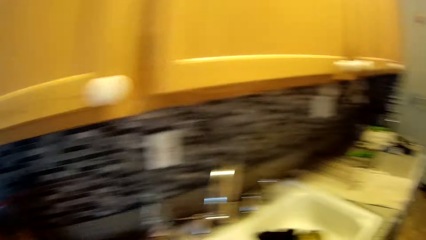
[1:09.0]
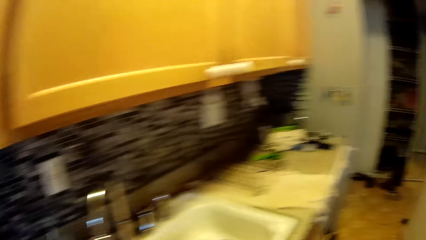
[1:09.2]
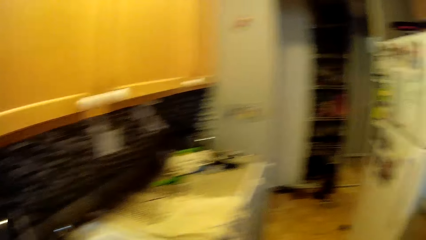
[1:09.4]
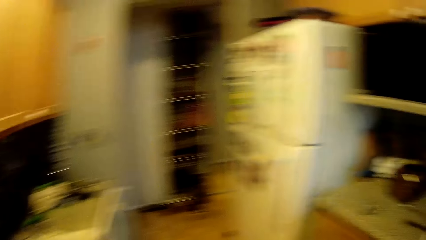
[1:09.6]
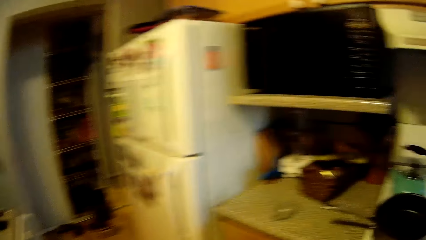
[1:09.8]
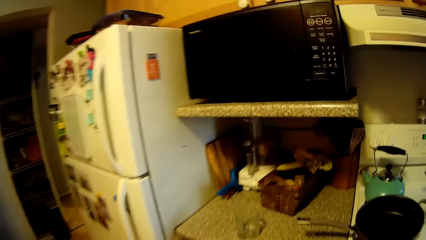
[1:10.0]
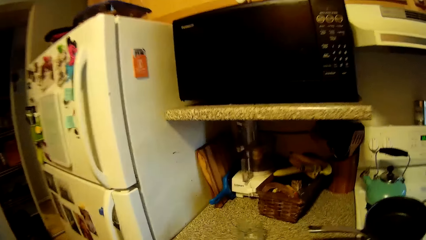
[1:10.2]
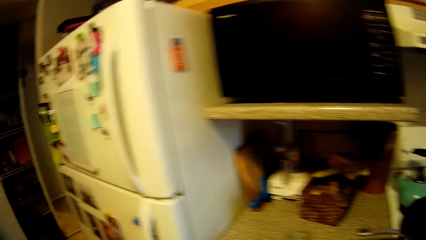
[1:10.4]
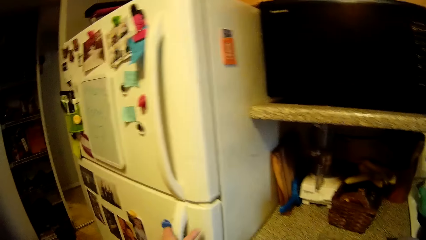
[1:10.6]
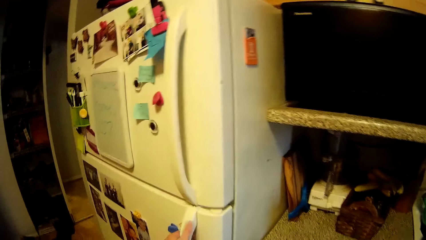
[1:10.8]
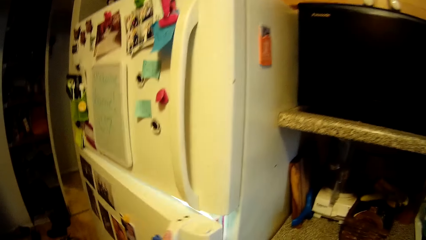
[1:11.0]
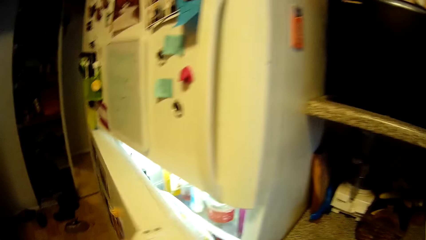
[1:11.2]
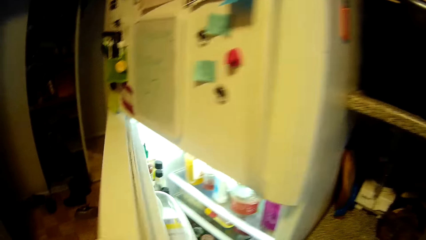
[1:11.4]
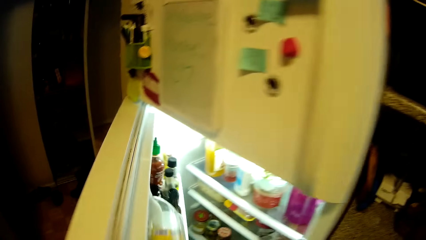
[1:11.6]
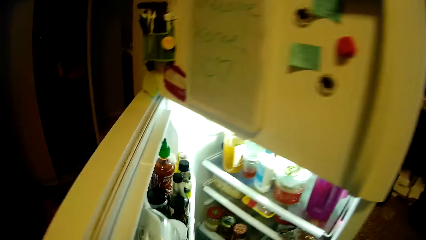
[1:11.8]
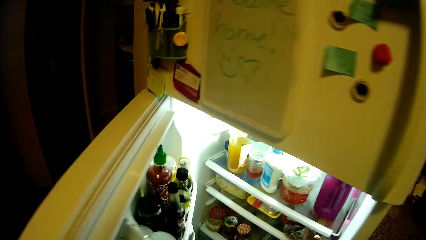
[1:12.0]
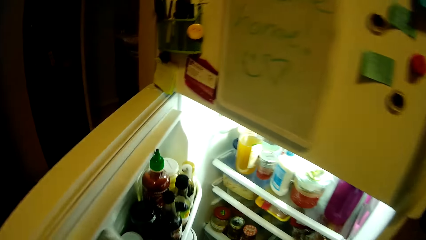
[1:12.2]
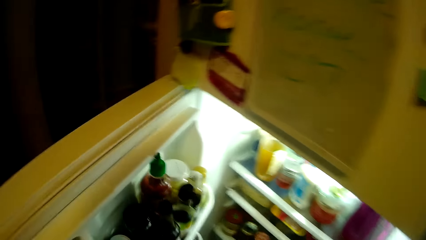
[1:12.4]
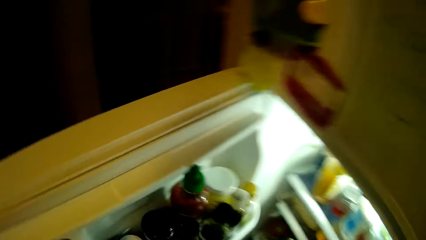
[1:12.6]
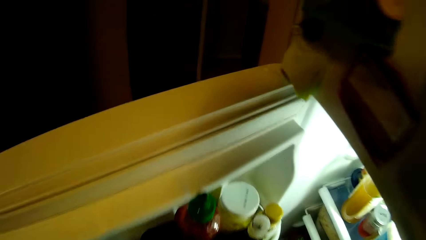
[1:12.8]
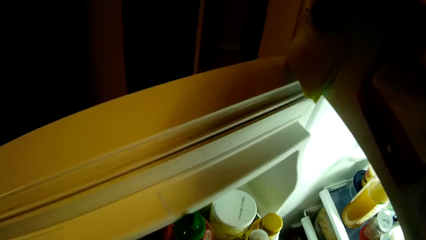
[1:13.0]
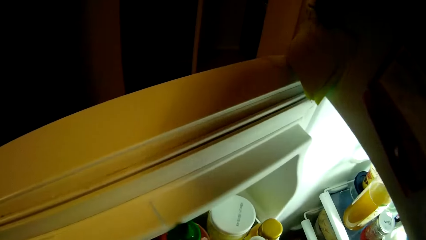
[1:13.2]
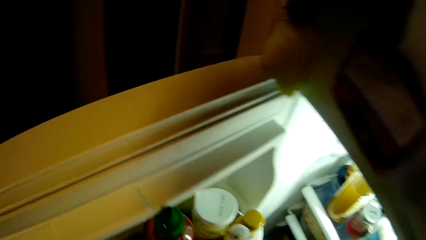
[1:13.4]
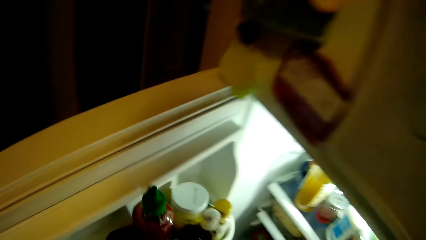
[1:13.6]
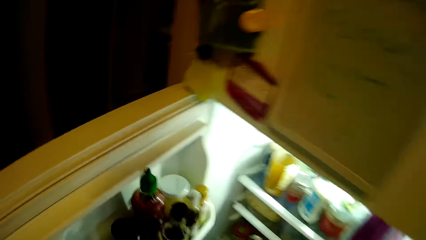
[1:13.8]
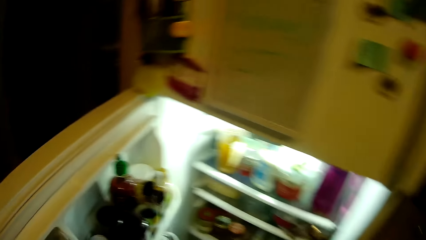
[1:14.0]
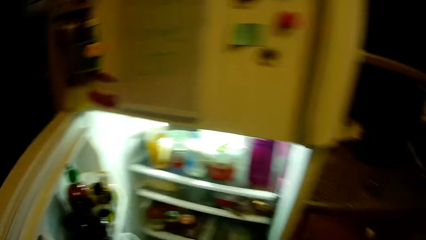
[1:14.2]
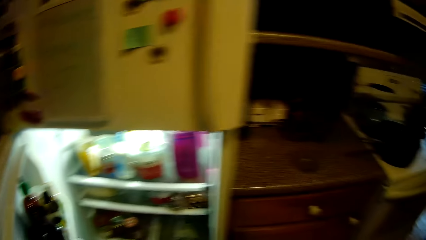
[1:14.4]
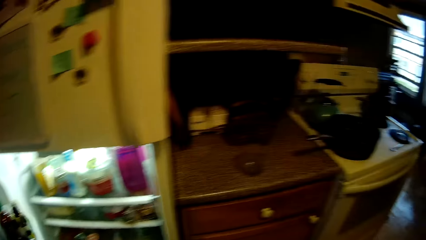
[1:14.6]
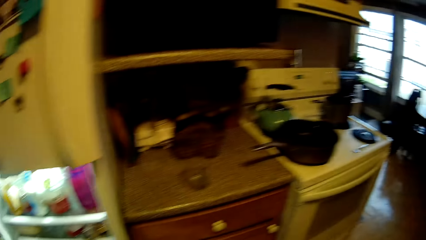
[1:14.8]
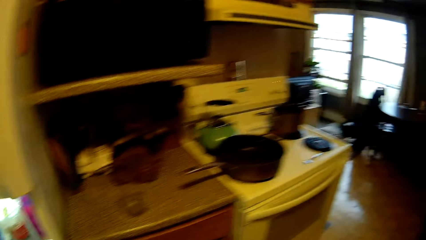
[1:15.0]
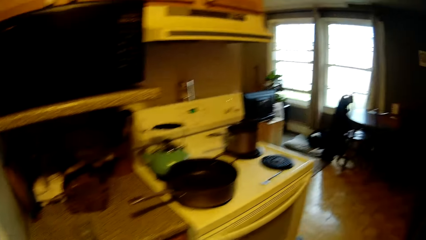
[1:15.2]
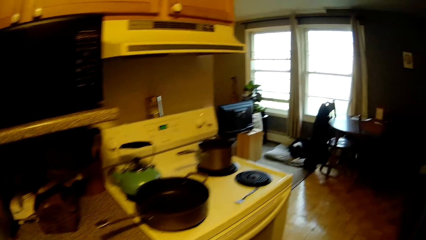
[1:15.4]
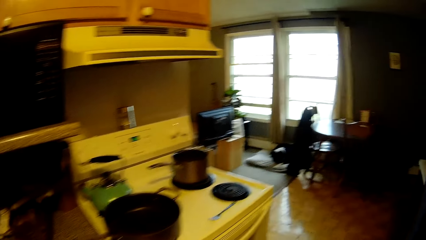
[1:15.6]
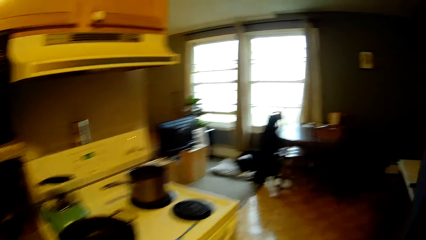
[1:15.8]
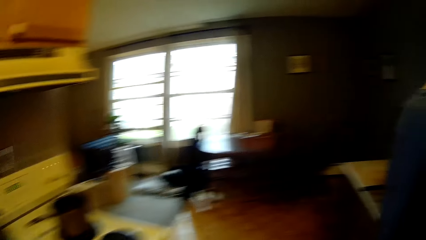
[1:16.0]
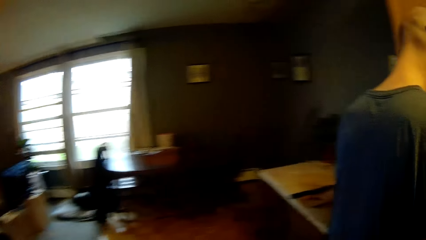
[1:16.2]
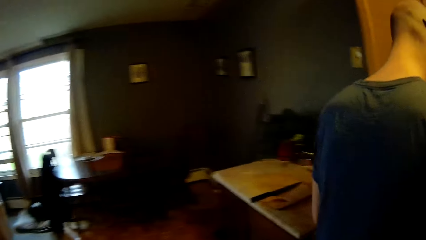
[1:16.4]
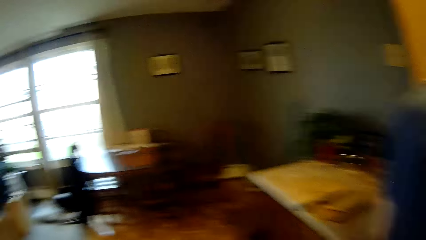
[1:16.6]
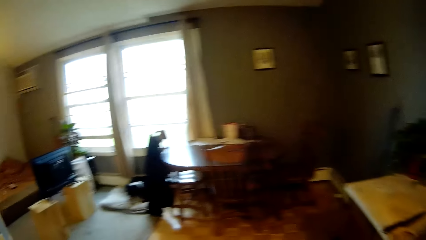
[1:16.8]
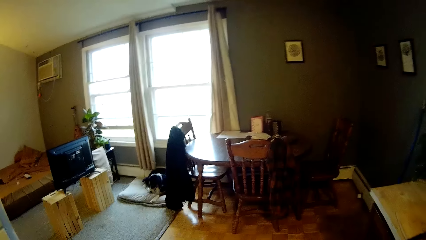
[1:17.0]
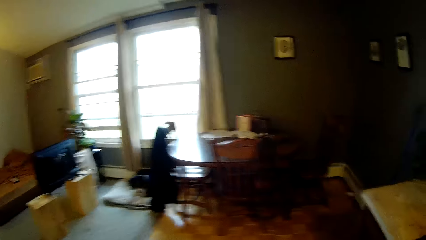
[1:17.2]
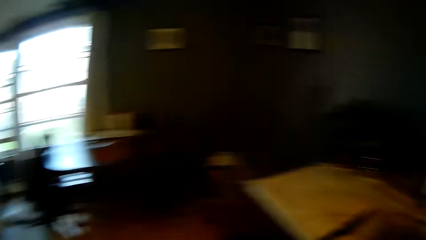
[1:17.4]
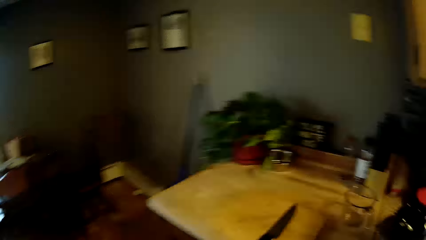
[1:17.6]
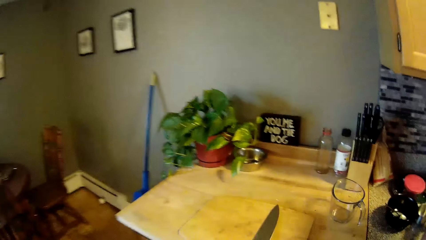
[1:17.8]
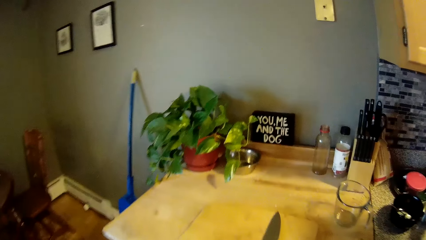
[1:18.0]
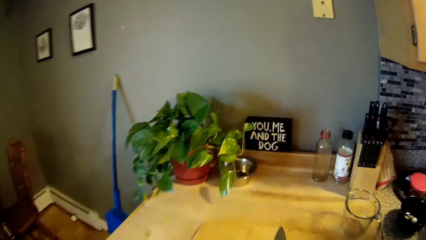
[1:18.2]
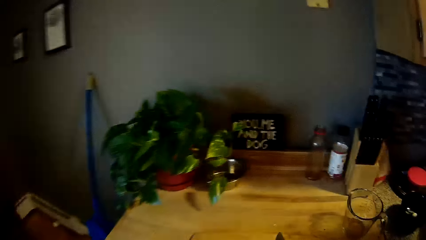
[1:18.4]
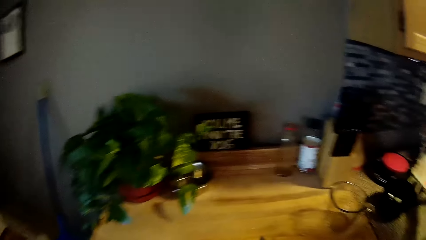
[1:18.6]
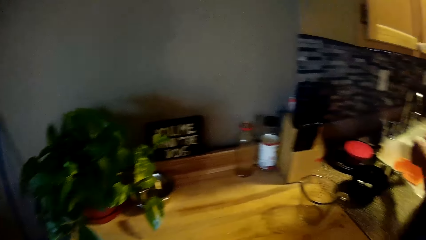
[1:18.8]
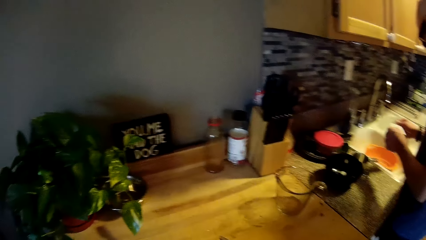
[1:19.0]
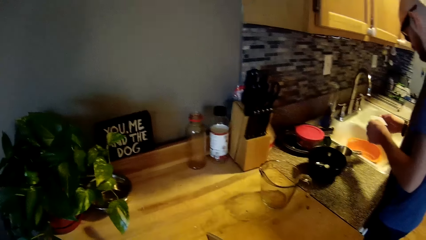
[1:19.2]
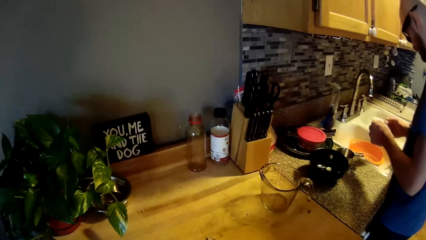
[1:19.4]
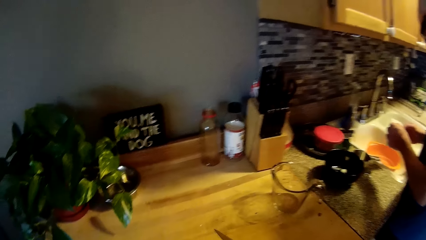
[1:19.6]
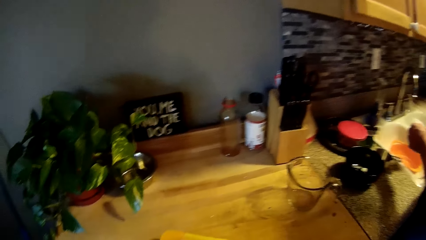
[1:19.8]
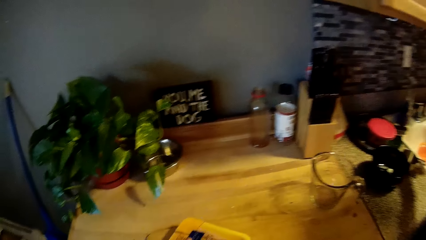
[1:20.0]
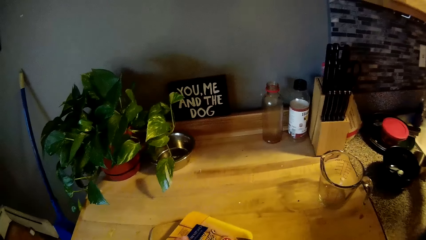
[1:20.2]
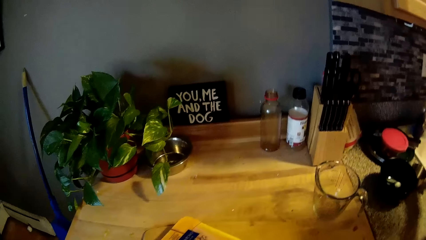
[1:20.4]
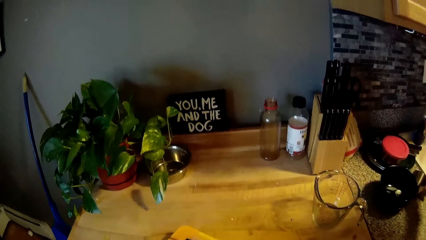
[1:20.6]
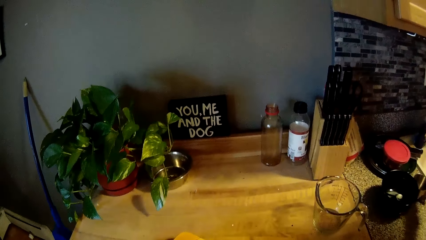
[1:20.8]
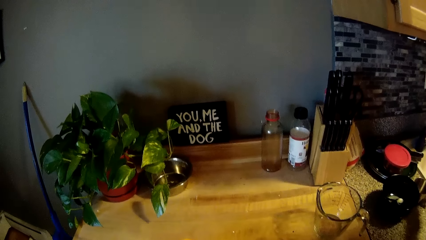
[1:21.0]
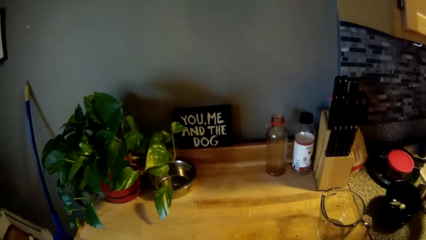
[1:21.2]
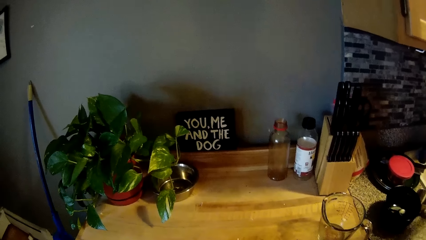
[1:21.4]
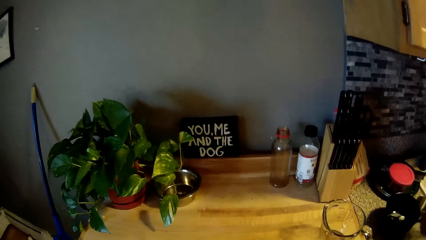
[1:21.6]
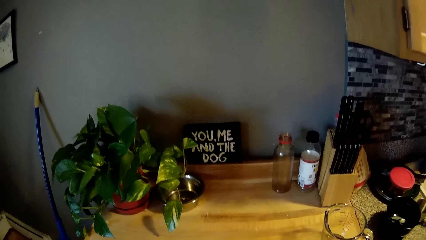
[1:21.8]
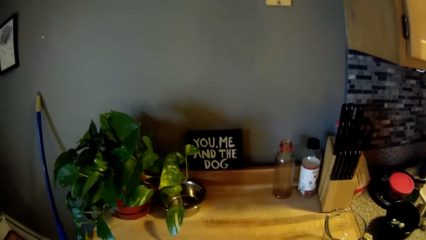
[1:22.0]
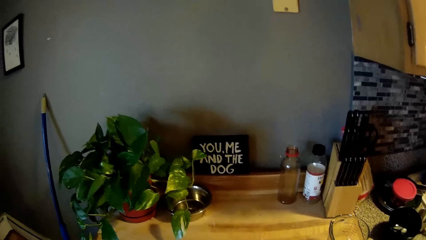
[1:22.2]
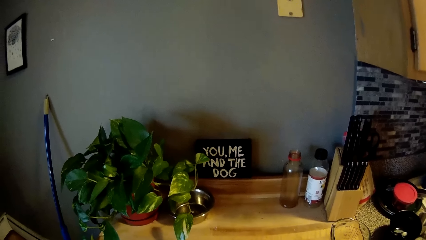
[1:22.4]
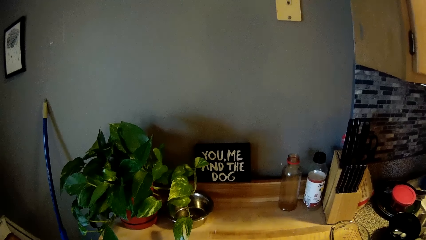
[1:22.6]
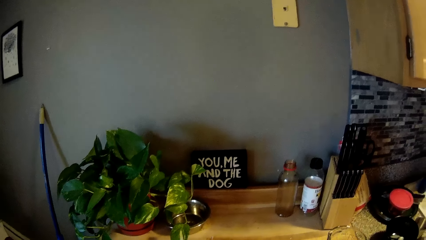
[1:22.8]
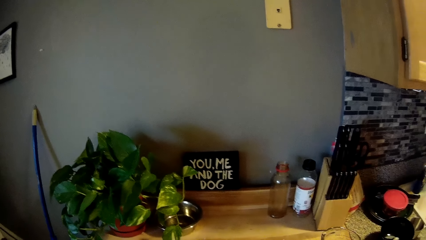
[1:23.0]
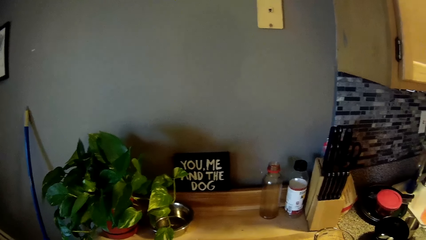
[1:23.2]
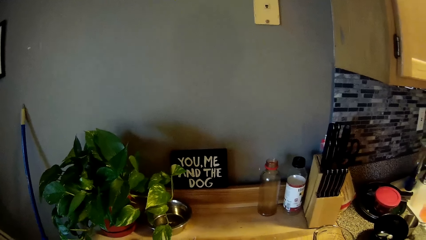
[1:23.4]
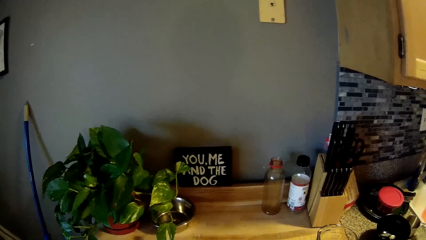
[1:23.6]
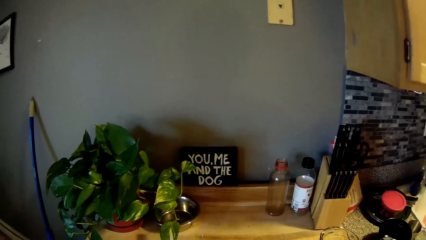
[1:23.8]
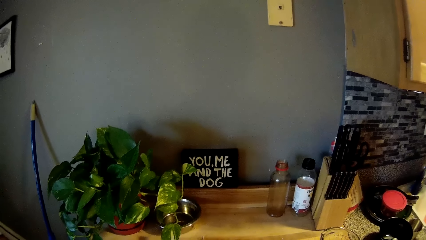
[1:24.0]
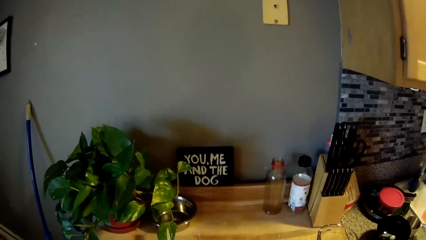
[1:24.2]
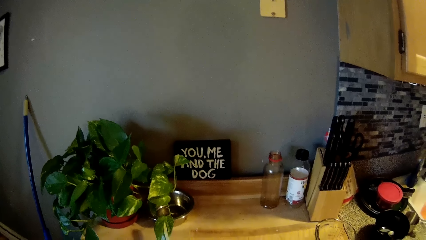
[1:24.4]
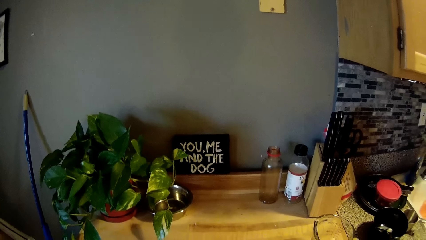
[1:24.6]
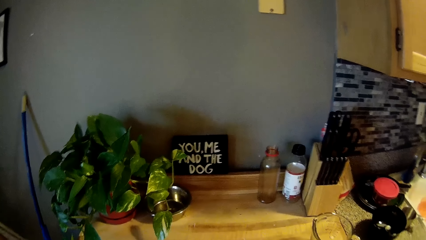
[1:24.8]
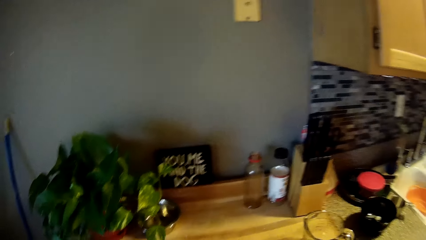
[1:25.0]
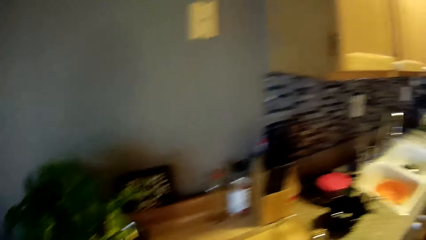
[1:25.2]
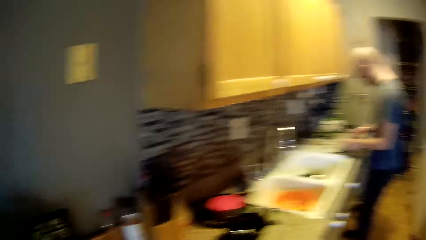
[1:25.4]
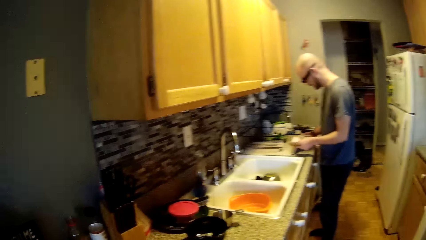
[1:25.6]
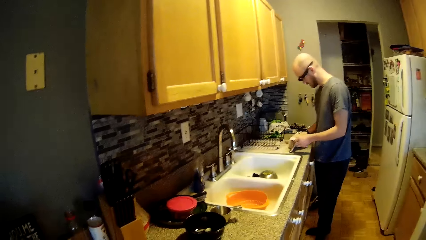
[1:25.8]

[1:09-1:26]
The camera wearer looks around the kitchen. She opens a refrigerator or fridge with her left hand. She closes the fridge door. She walks forward. She looks at the dog. A man inspects something. The camera wearer looks around the sink table.
